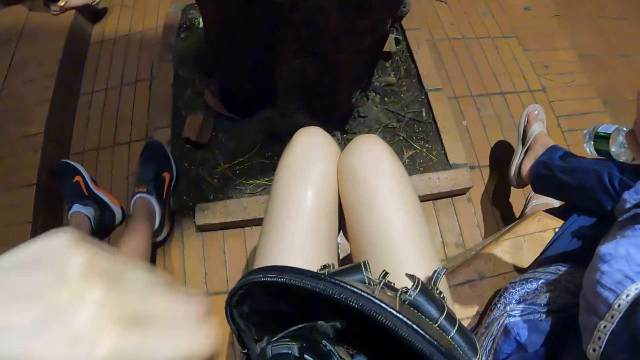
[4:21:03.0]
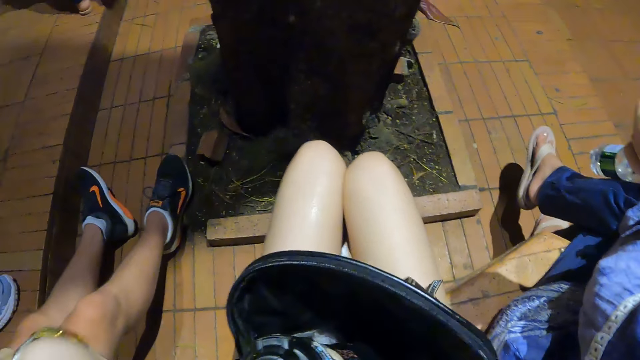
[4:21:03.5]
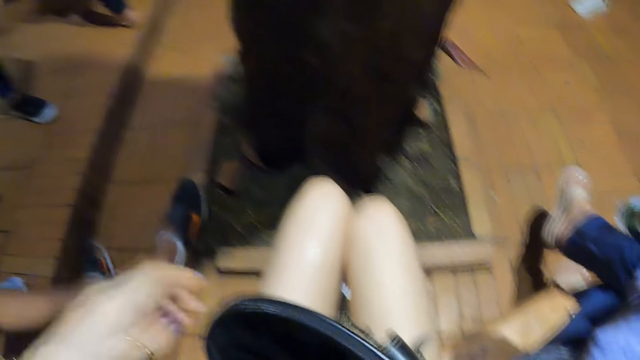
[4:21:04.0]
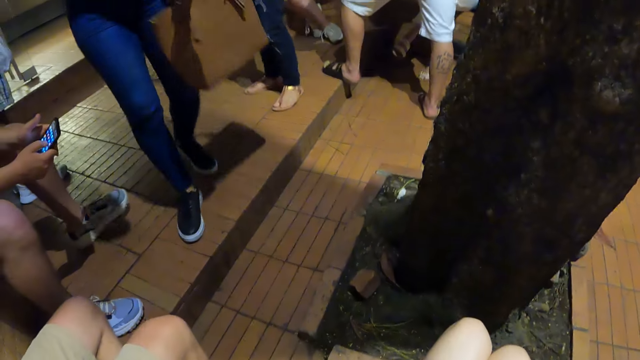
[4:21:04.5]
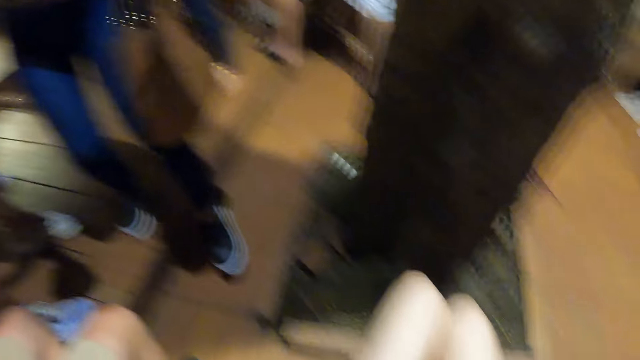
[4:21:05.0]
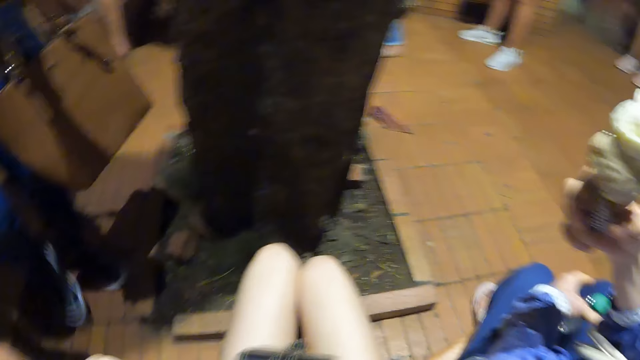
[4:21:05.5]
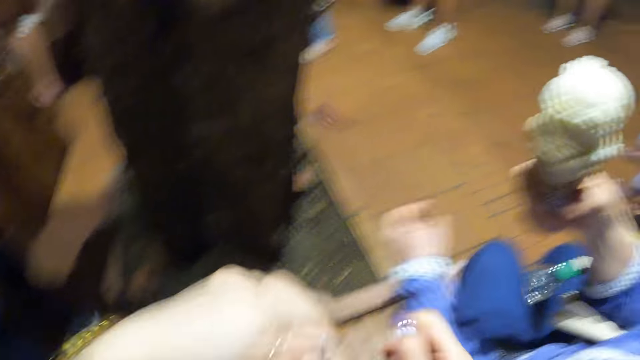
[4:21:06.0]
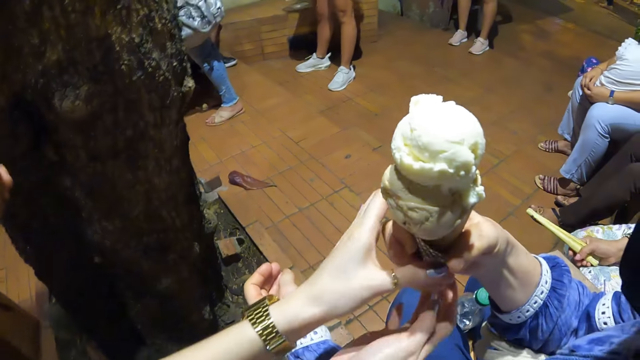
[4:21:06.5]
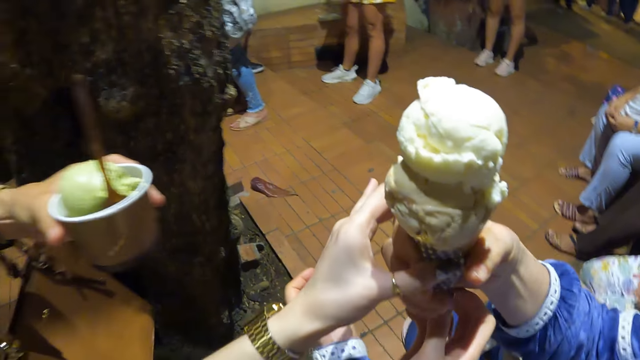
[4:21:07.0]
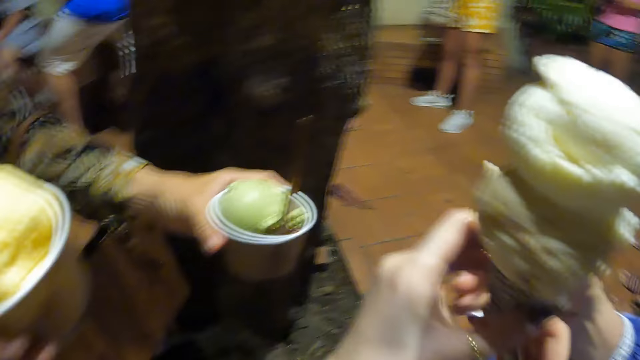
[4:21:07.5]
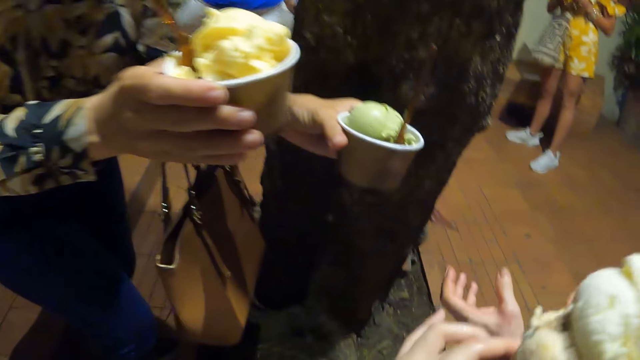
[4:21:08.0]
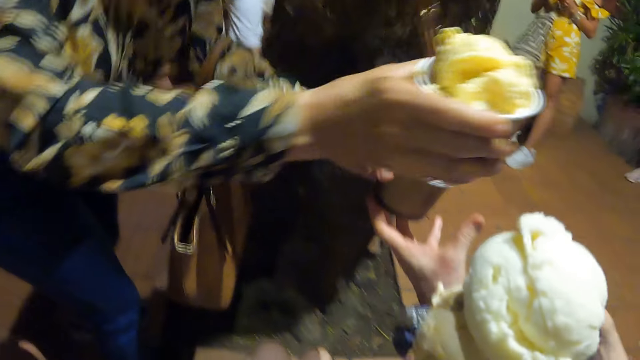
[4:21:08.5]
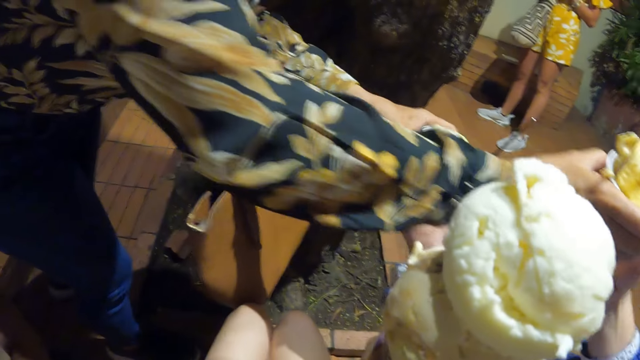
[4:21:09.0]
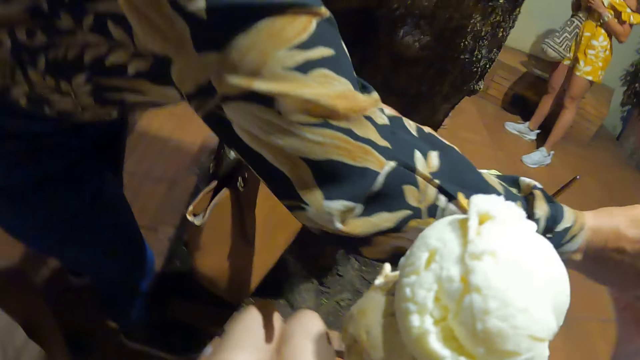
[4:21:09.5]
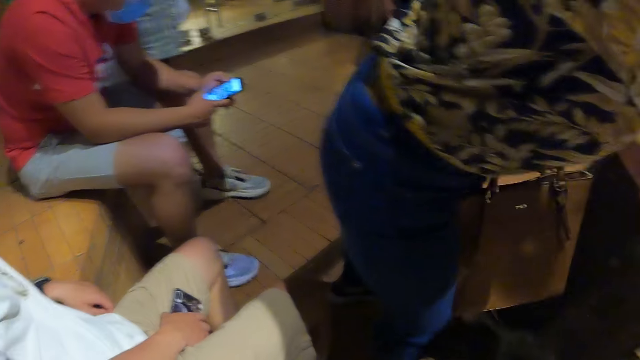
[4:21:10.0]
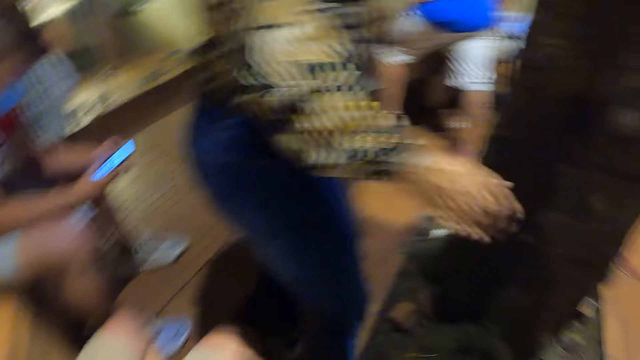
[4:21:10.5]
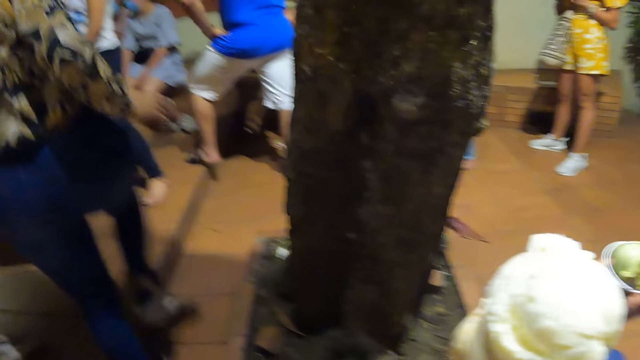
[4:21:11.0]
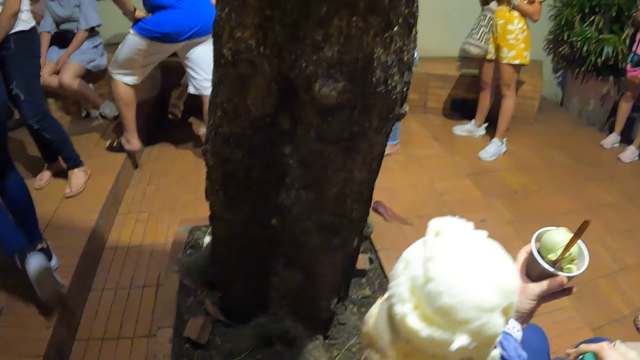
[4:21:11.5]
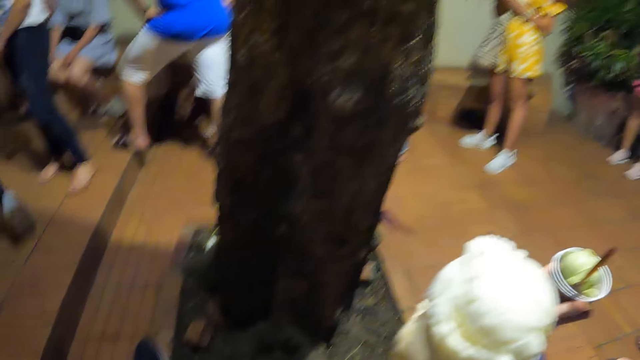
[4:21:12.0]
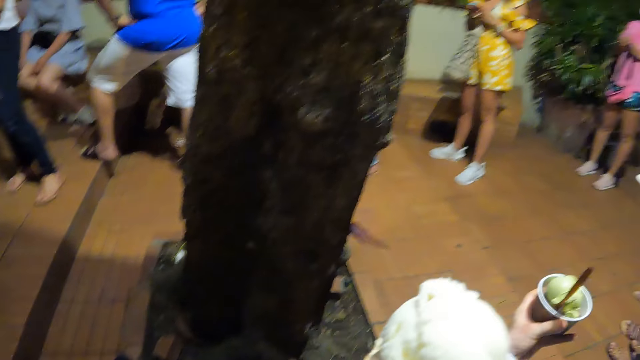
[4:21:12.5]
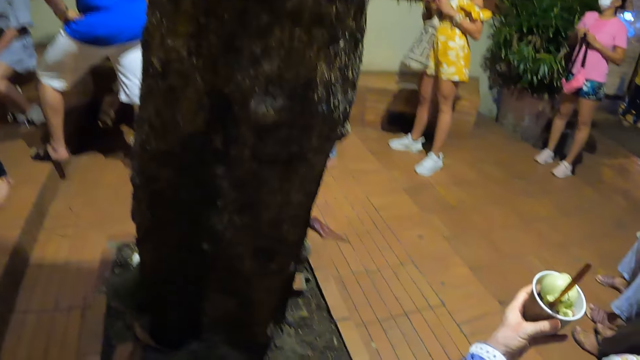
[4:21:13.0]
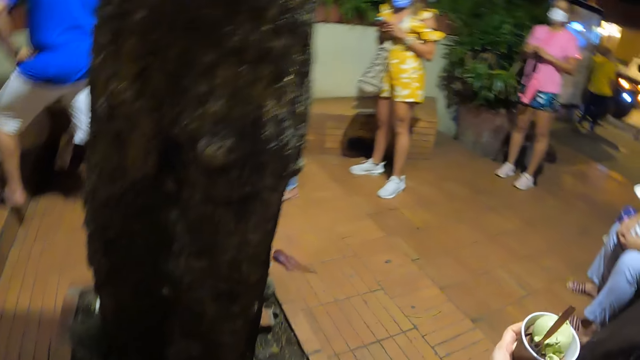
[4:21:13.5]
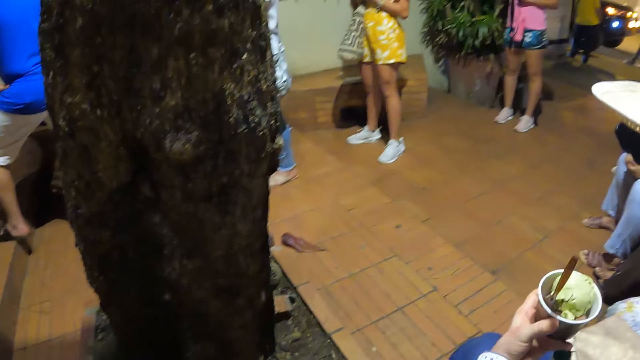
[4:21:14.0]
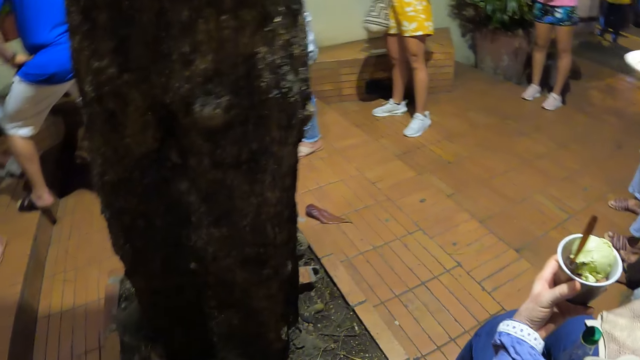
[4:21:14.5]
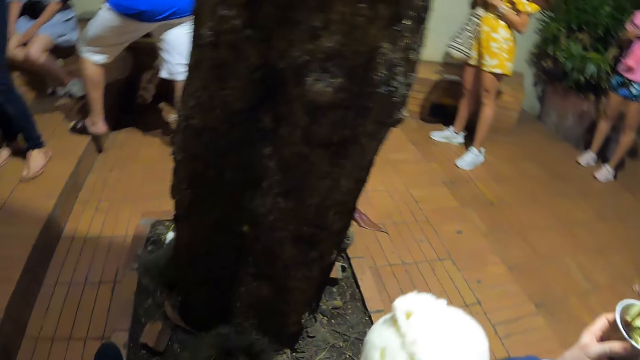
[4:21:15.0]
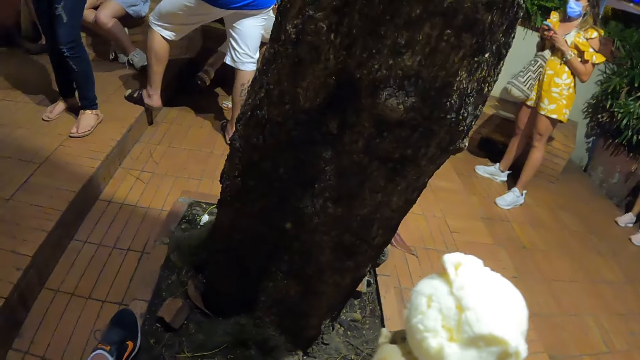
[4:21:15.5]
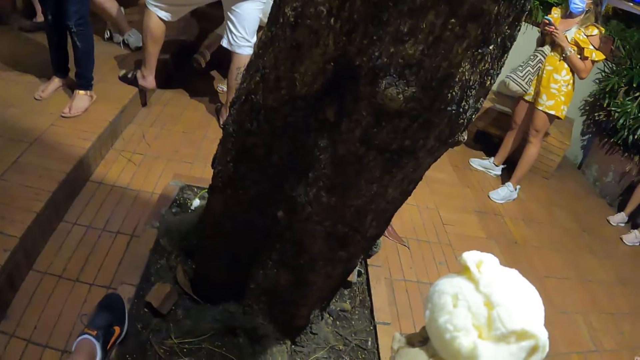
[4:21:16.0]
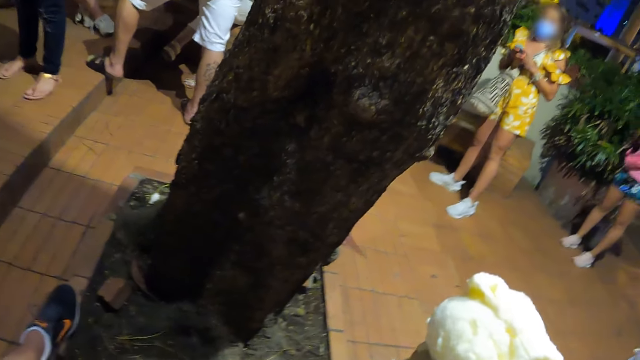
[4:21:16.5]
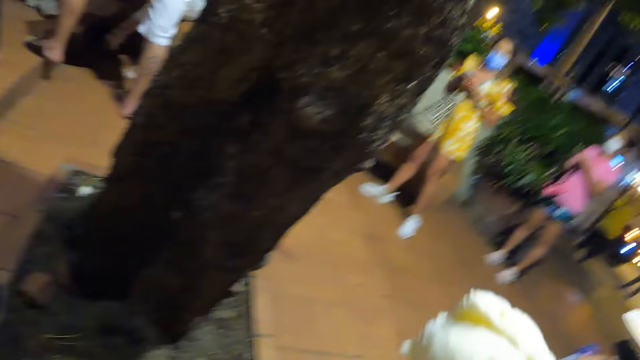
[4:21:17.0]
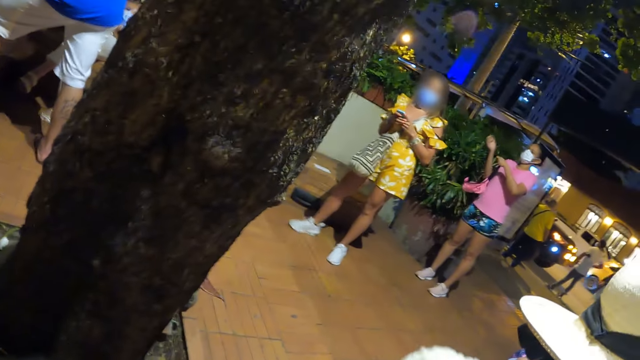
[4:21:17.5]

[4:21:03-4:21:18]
A lady gives the camera wearer the ice cream. The camera wearer takes the ice cream. Another lady gives the first lady an ice cream. The camera wearer looks around.

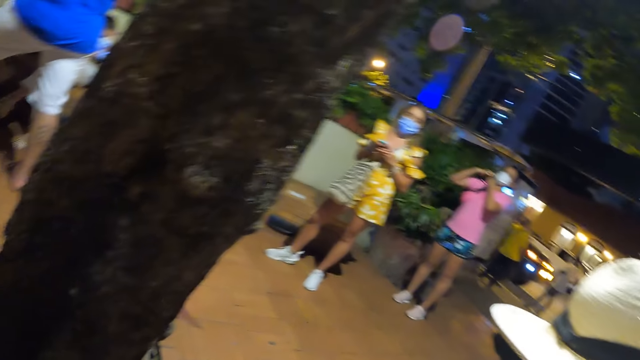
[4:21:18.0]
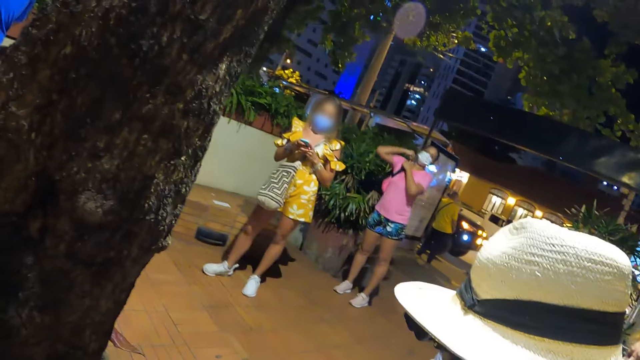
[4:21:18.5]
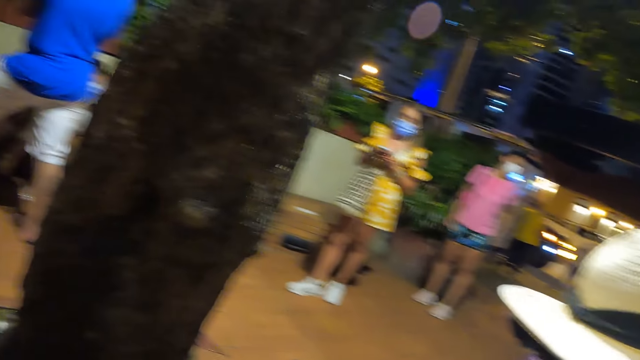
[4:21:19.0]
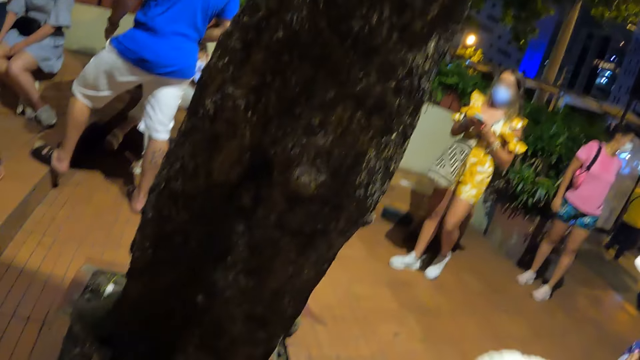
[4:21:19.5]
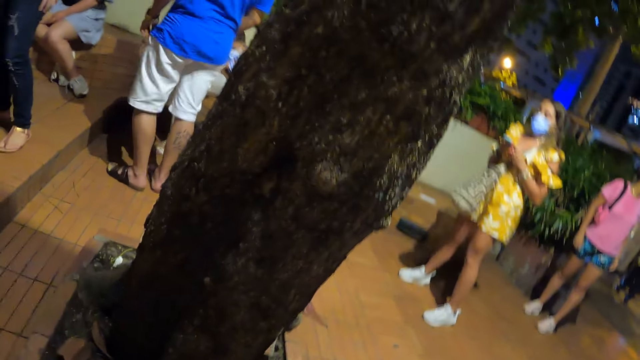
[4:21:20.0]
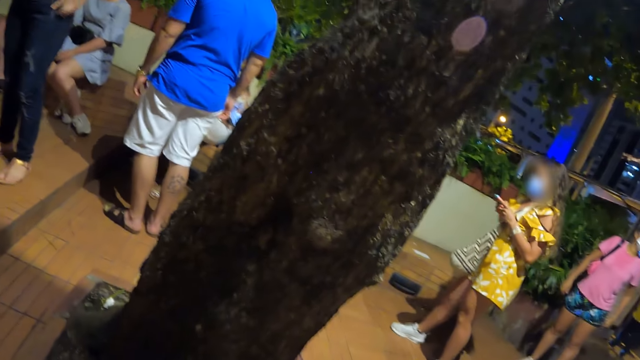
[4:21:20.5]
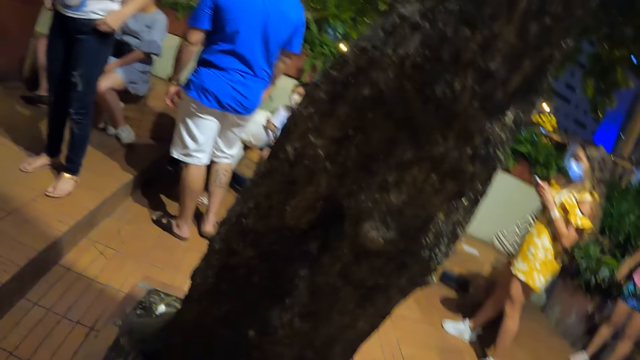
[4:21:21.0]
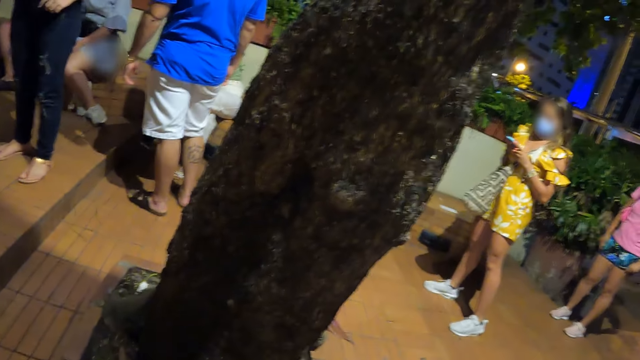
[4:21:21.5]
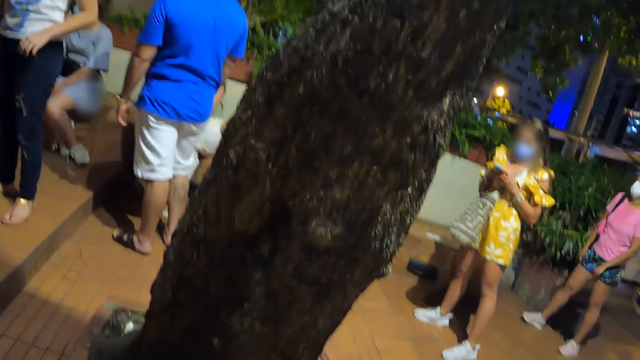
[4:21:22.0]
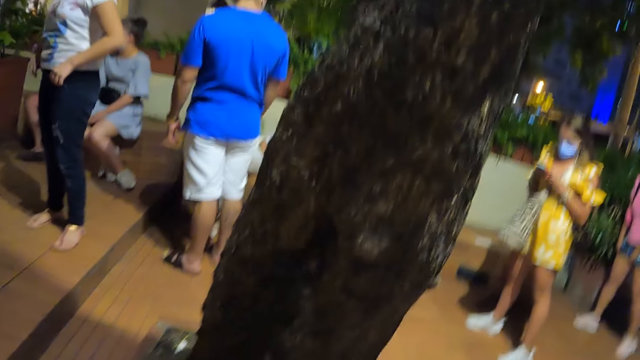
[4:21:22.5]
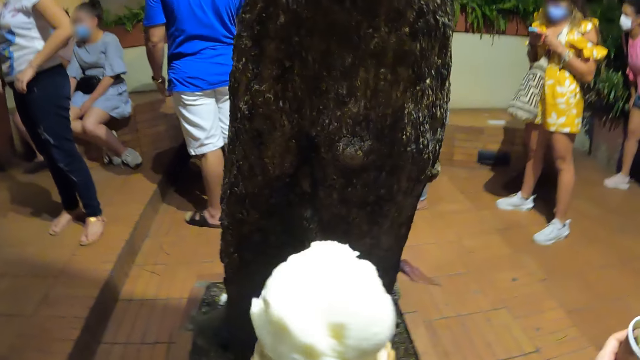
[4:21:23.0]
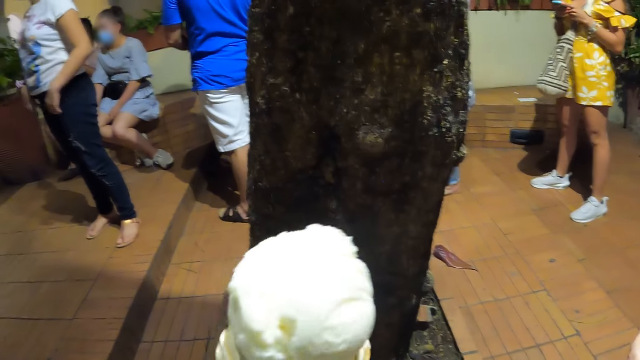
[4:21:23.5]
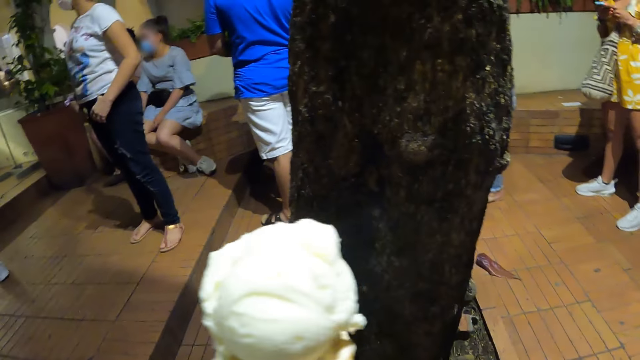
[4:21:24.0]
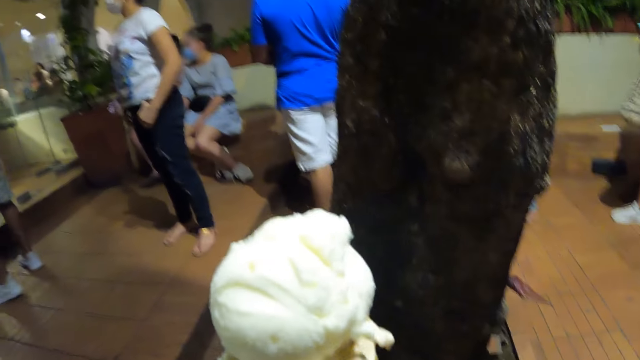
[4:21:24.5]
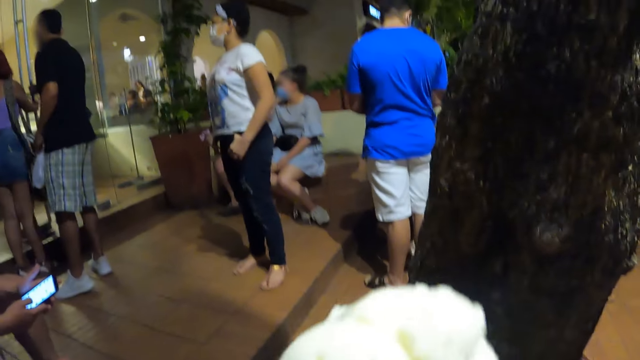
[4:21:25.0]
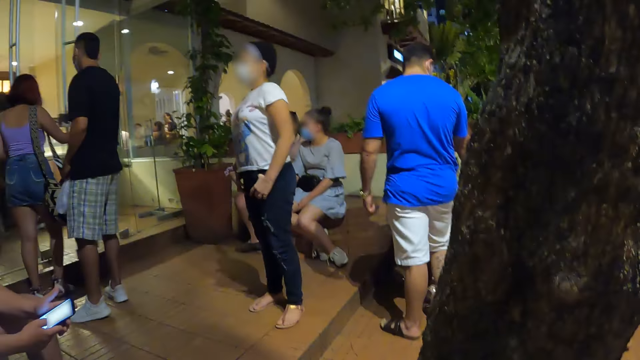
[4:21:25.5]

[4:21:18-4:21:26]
The camera wearer lifts the ice cream.
